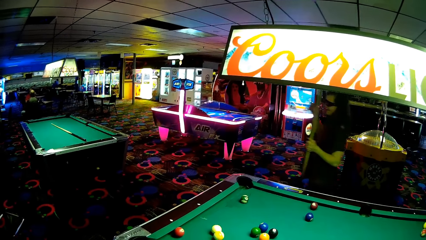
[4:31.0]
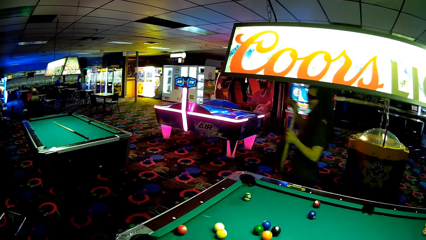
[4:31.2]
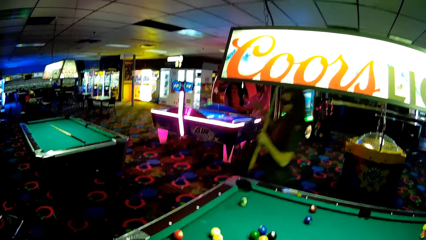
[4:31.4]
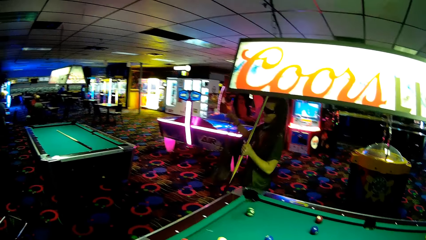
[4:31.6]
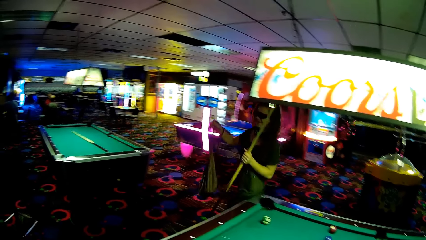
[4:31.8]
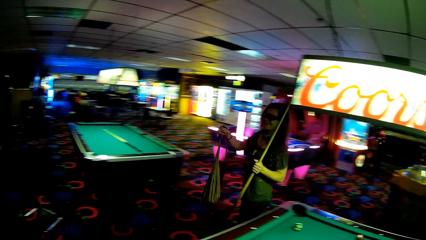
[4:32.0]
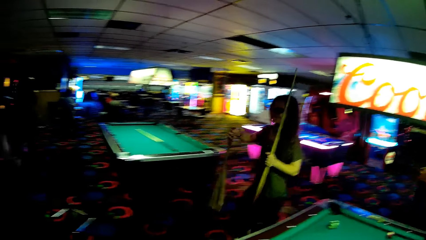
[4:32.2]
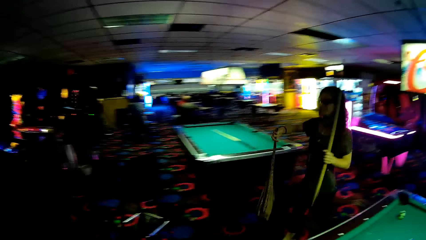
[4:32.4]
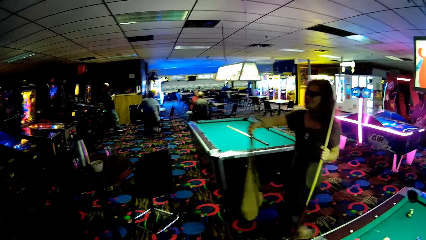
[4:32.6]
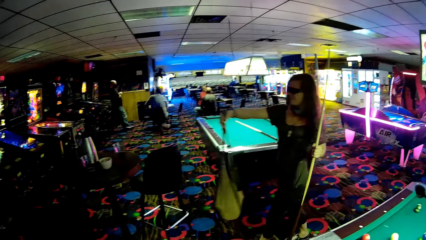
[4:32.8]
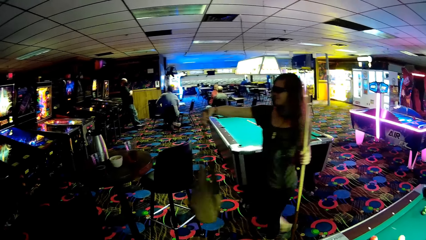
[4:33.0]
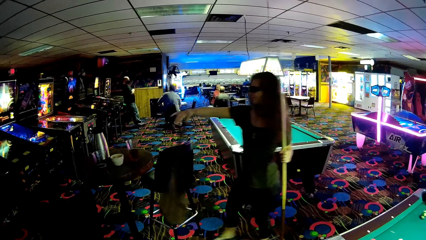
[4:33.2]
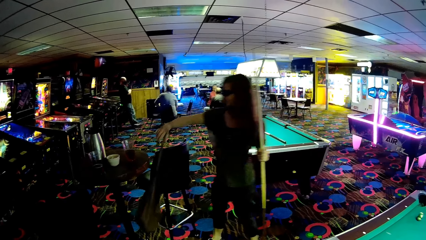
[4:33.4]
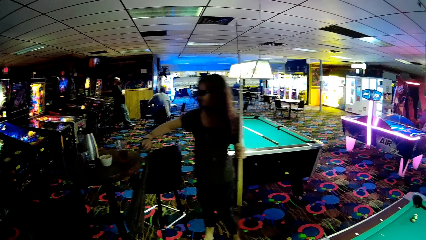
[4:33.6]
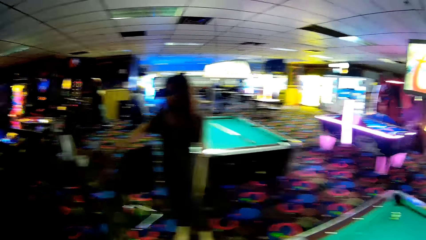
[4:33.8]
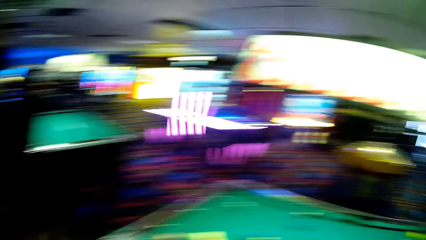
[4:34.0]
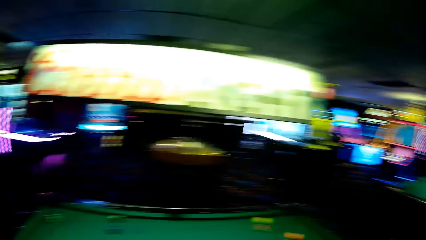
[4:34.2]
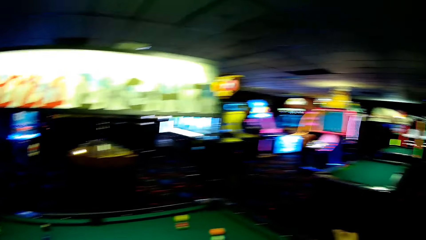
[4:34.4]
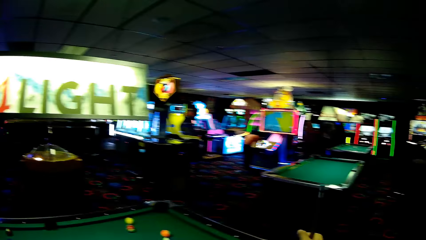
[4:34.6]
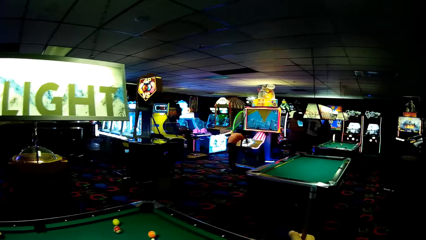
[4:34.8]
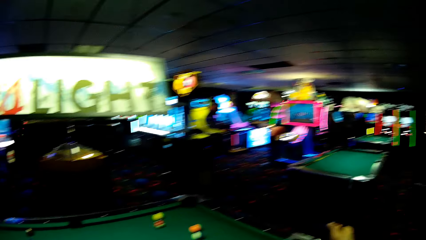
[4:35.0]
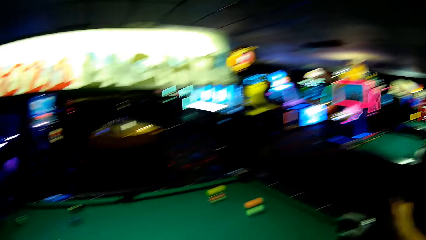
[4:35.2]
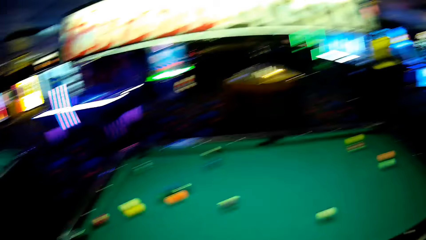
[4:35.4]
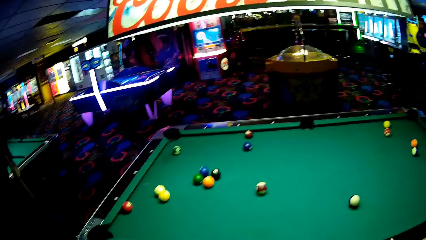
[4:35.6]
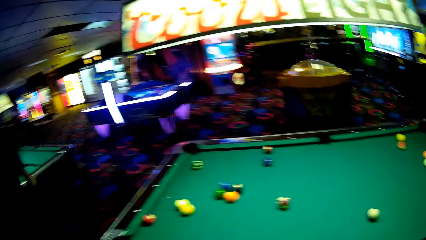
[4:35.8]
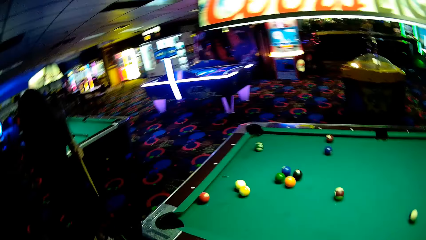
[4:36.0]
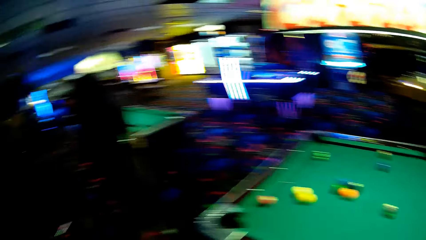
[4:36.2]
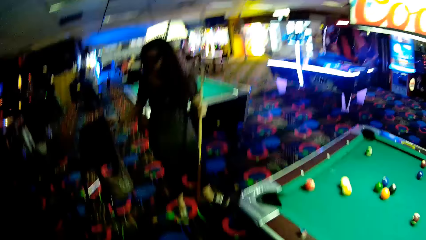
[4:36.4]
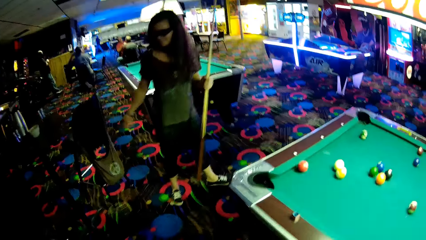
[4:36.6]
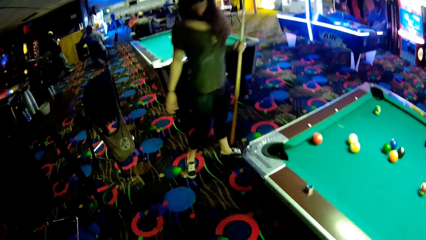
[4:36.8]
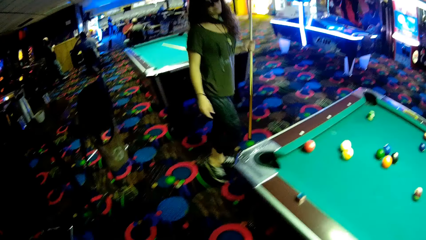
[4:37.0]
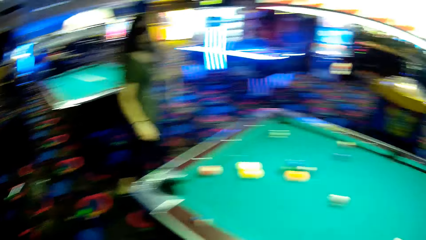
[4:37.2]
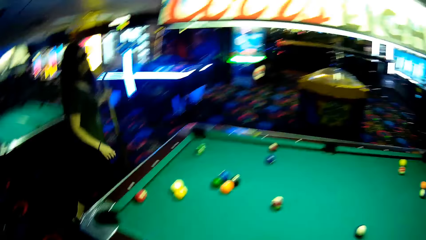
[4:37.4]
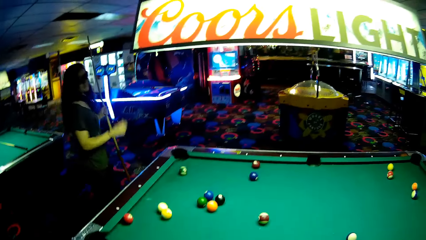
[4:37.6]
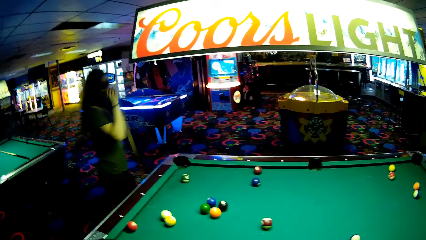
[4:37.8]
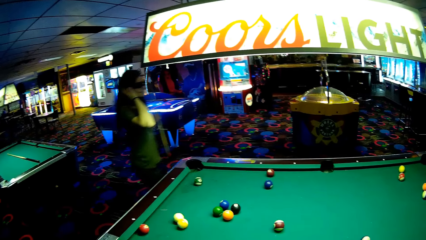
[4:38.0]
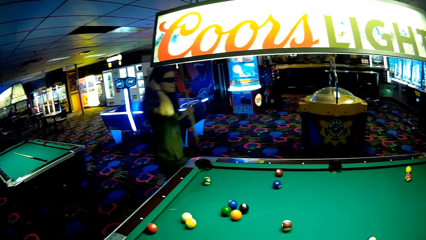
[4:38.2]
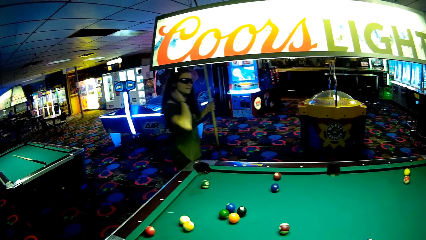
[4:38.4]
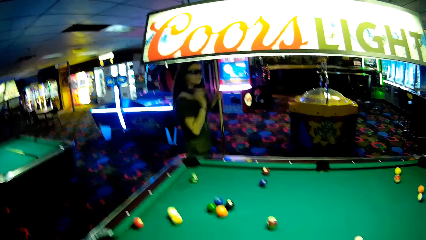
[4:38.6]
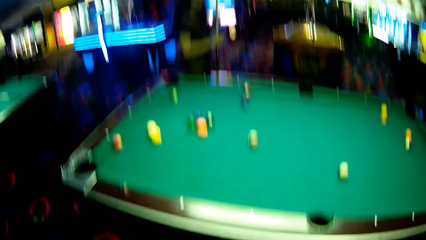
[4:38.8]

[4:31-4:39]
A woman puts her bag on the chair. The woman walks around the pool table.

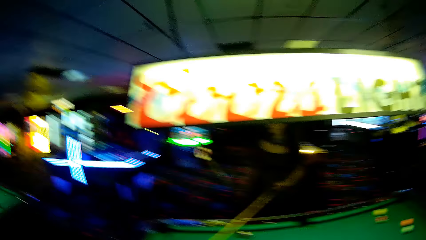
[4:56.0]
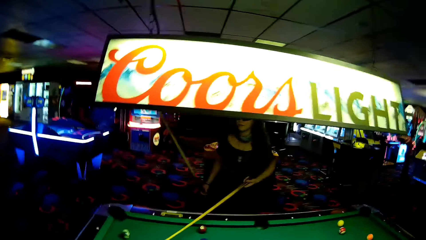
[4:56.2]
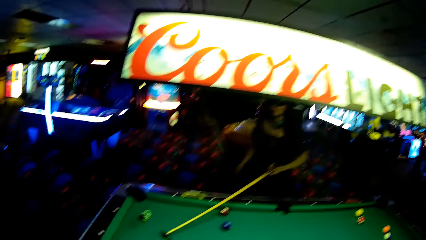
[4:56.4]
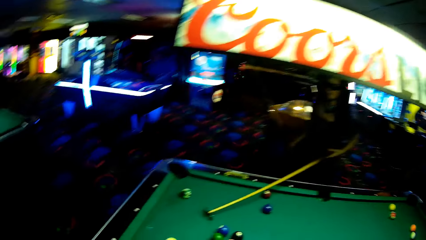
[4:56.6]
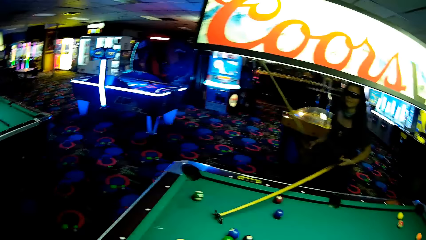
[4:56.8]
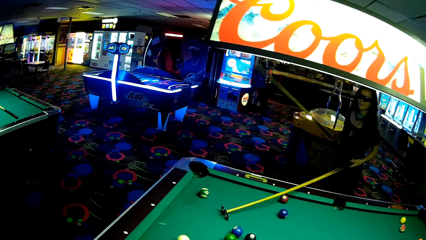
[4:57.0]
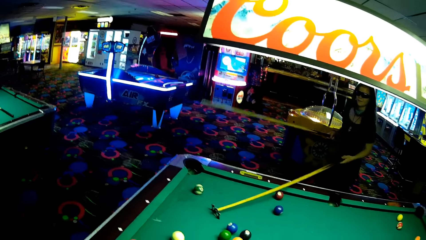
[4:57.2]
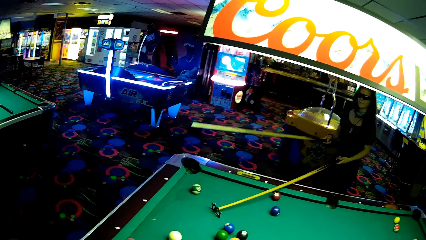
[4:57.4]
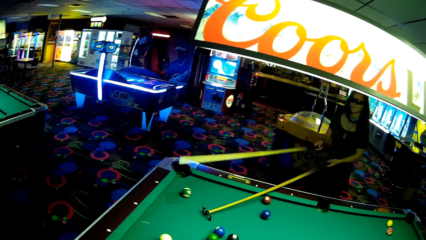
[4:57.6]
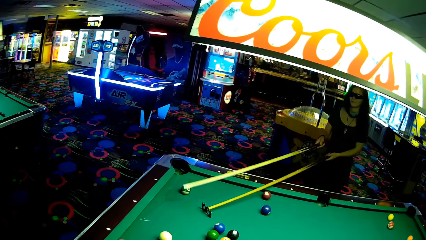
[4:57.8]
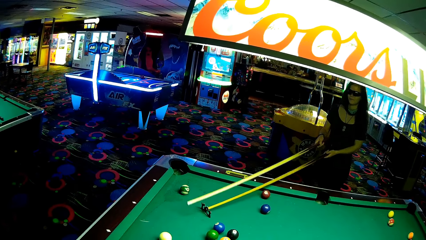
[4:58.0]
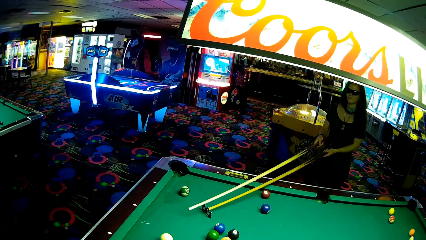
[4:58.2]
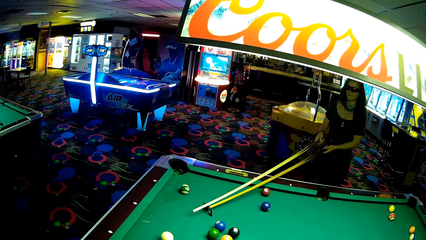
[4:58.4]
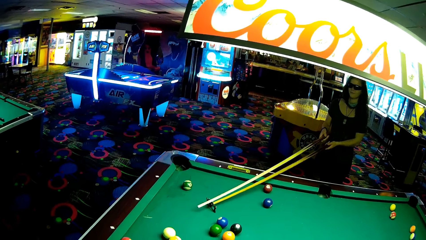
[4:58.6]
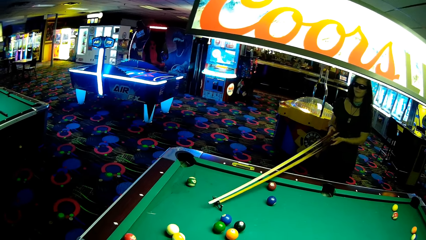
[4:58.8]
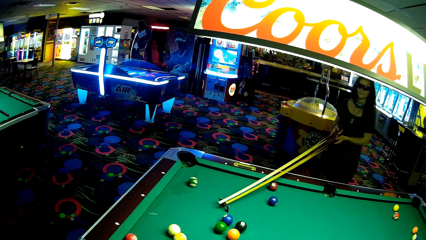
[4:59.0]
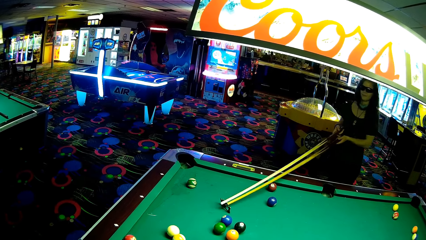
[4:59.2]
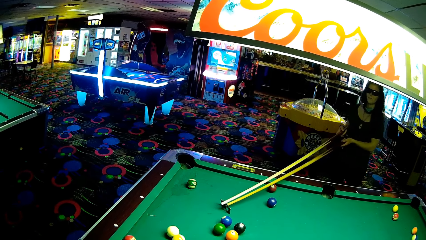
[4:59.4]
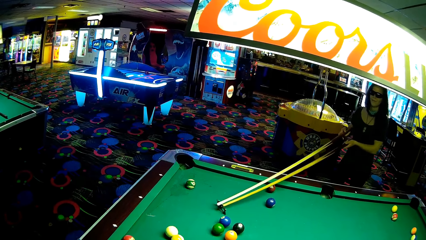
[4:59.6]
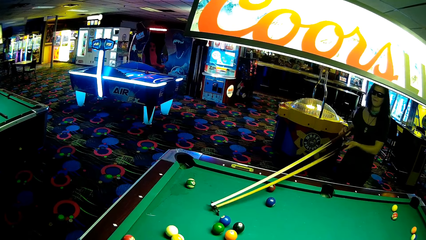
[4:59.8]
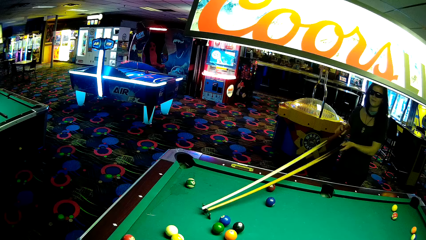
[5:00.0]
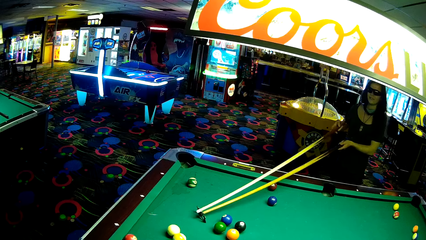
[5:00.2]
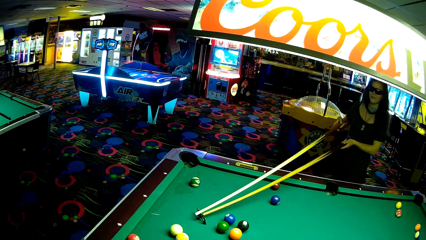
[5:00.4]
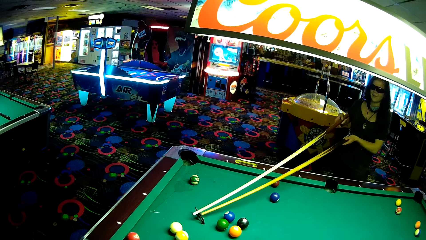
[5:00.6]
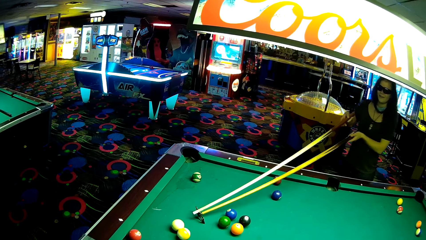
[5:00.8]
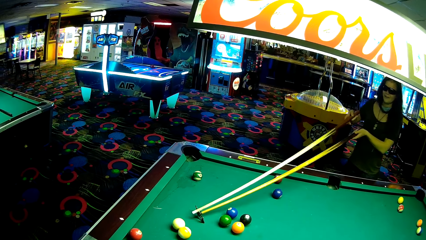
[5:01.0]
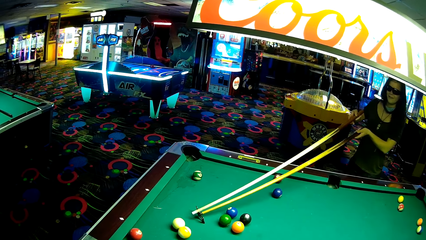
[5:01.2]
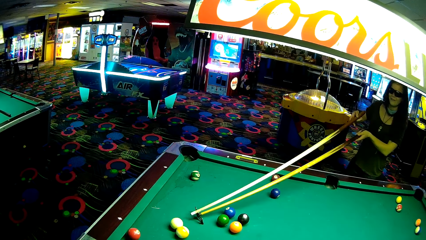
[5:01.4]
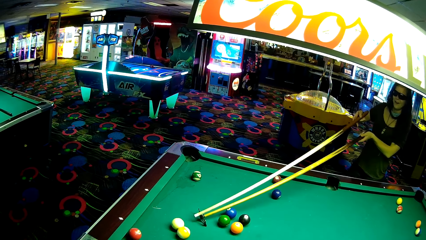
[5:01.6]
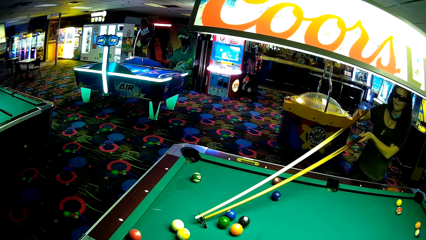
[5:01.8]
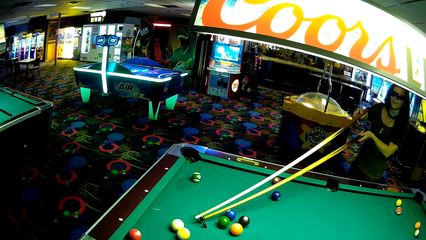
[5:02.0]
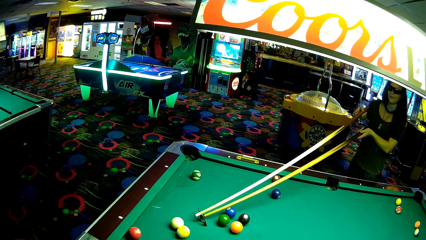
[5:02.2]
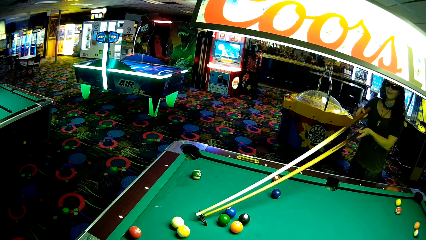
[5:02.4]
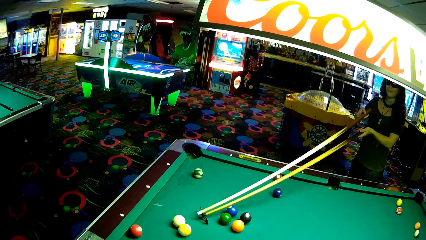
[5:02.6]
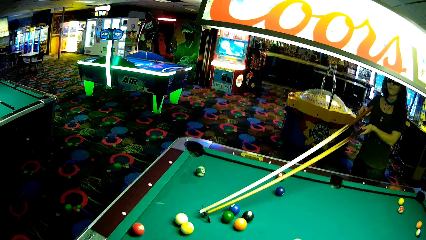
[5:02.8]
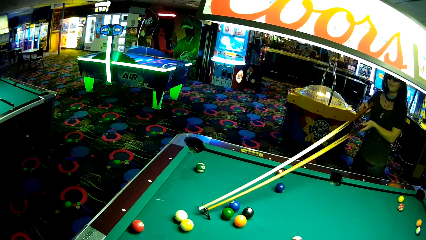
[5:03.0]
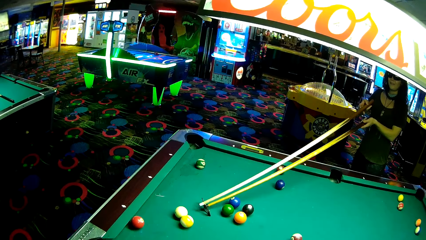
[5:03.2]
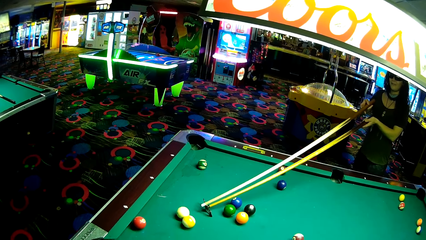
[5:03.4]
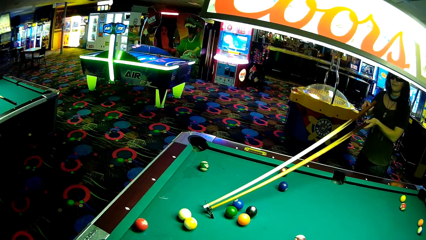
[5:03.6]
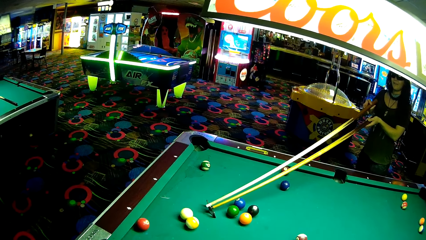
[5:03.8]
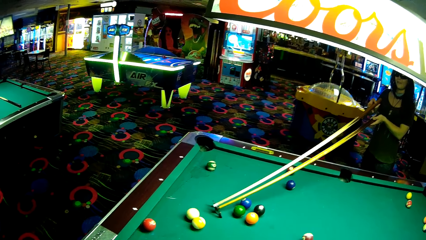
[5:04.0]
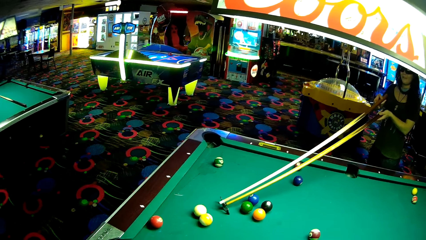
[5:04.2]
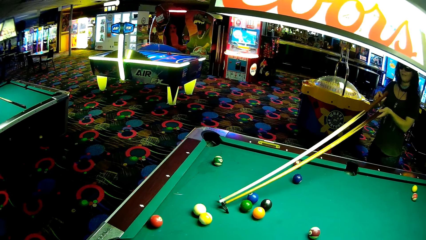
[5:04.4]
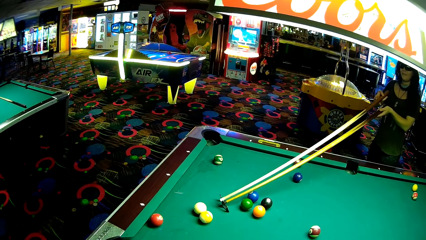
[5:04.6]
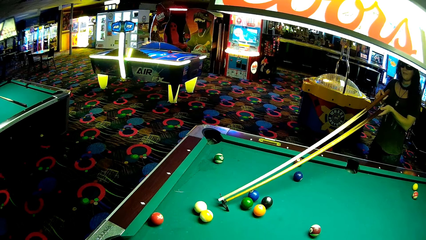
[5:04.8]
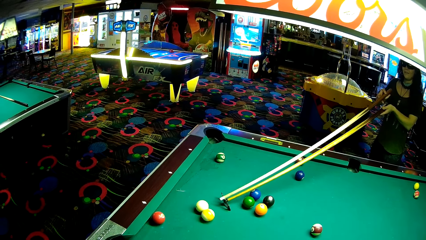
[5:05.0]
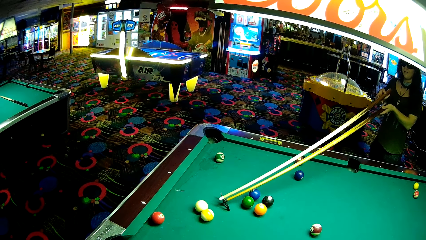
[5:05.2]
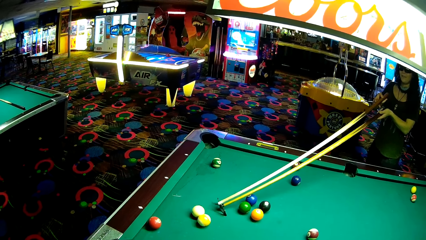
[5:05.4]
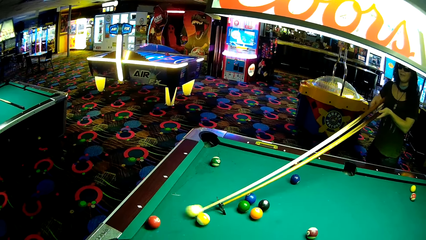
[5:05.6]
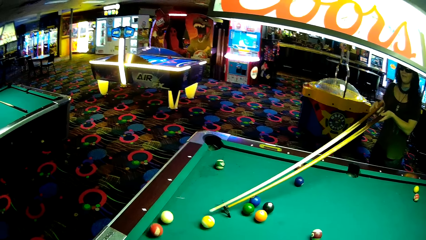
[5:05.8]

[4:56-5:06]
A person holds two cue sticks. The person plays a pool game.
